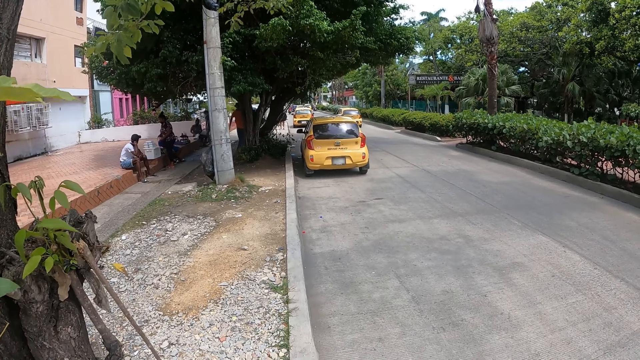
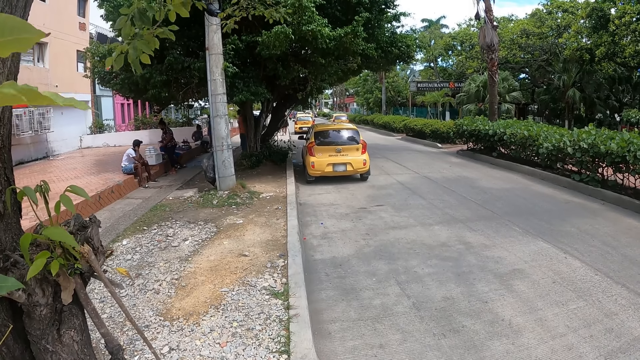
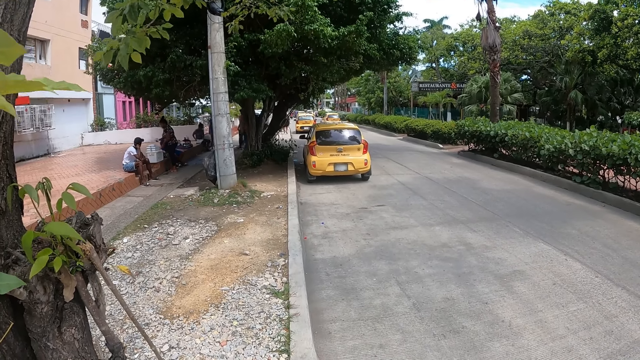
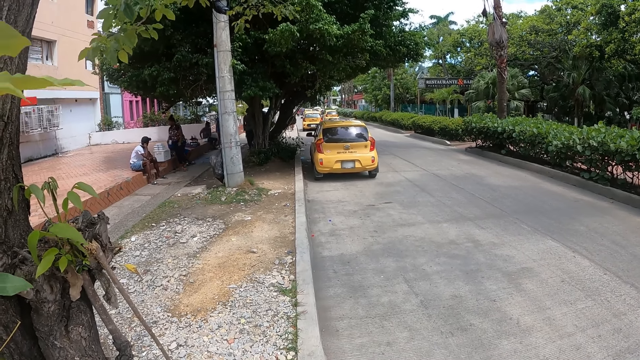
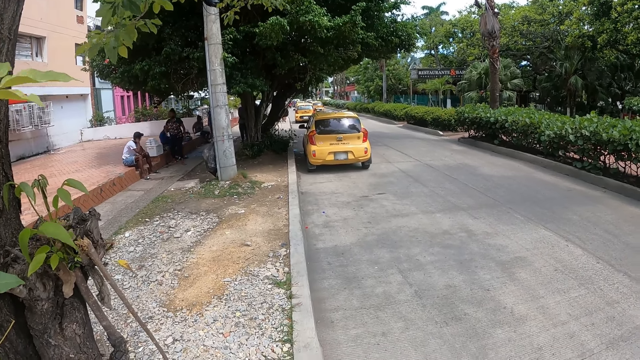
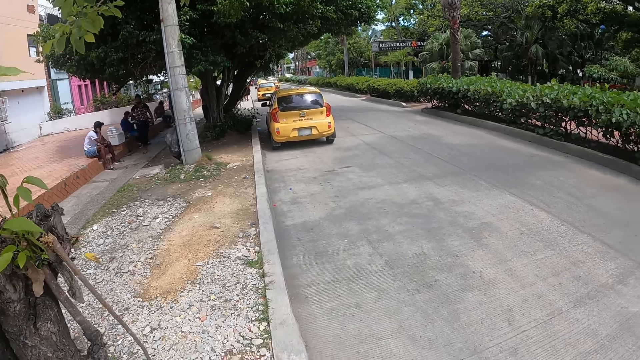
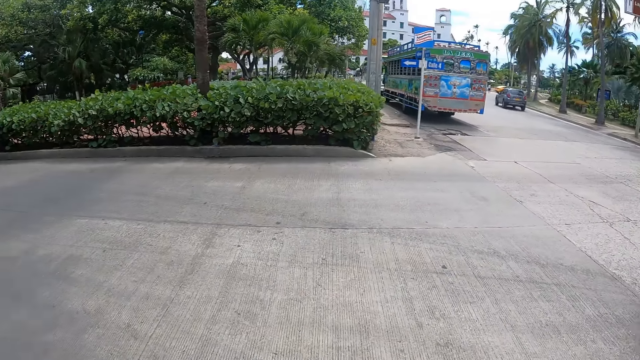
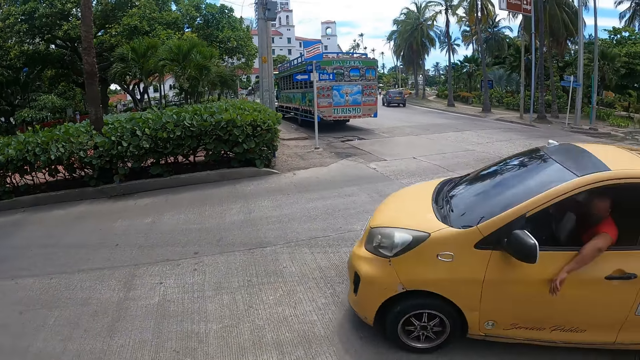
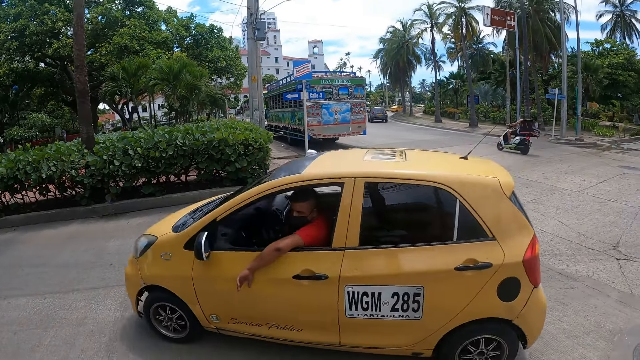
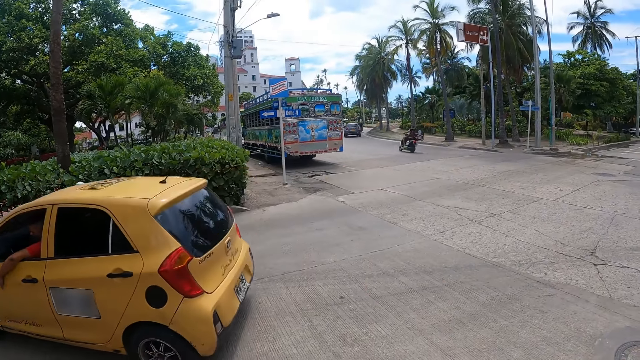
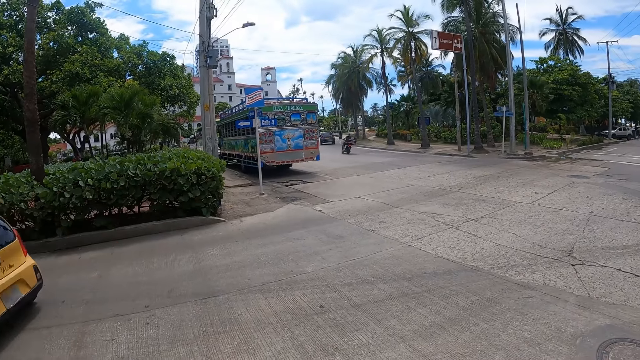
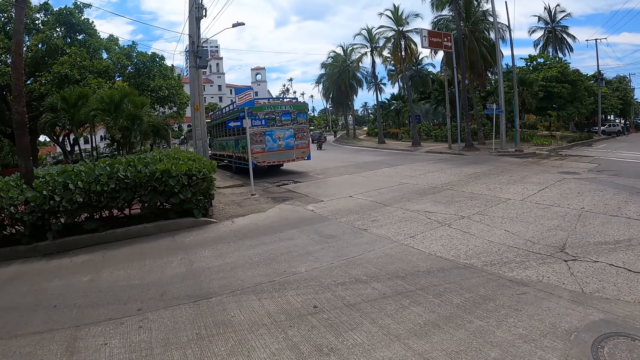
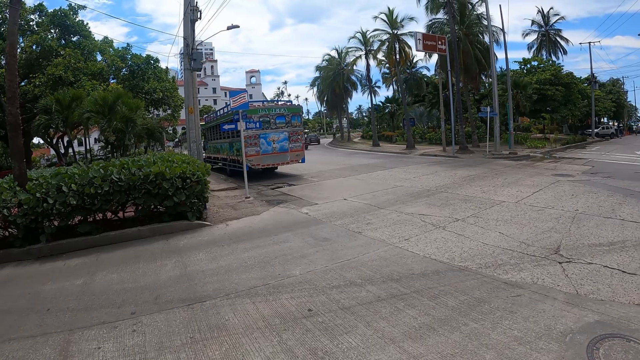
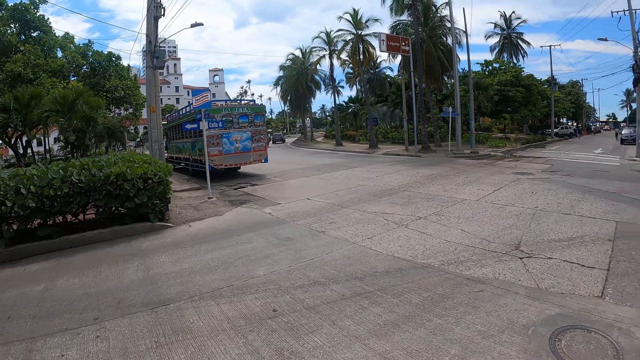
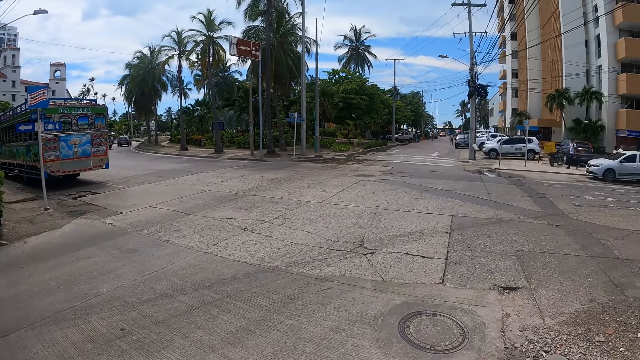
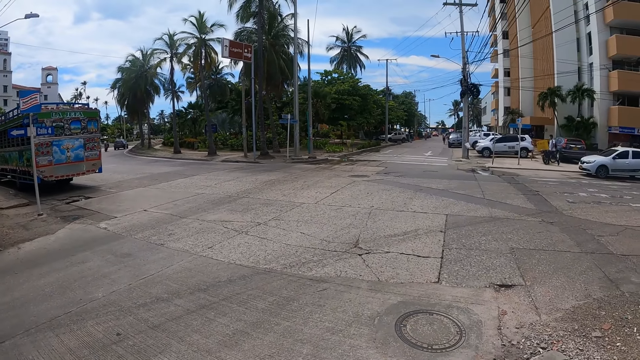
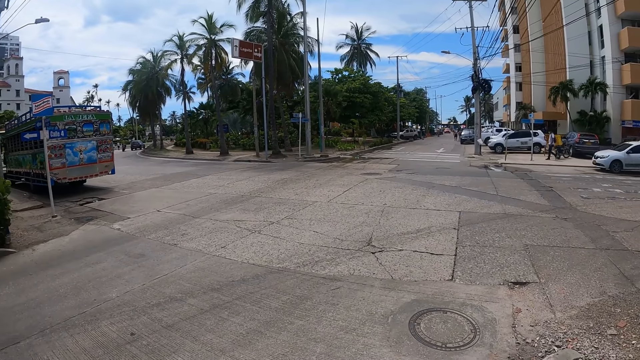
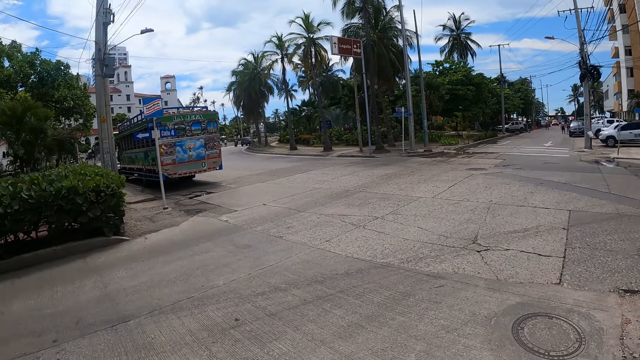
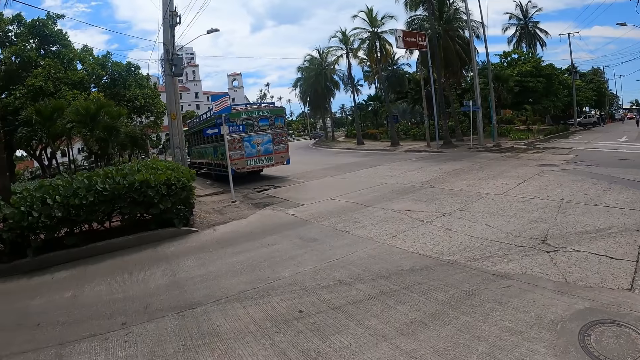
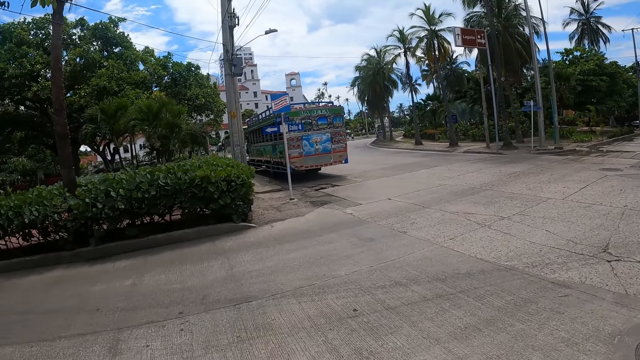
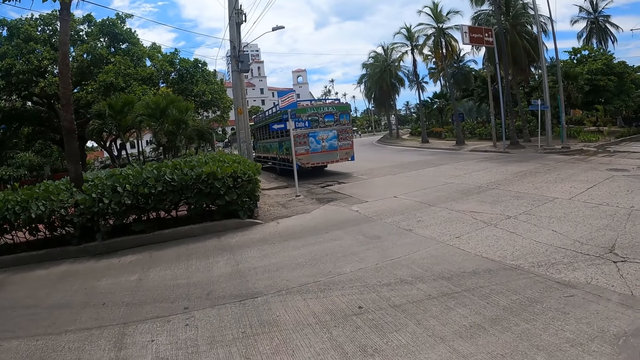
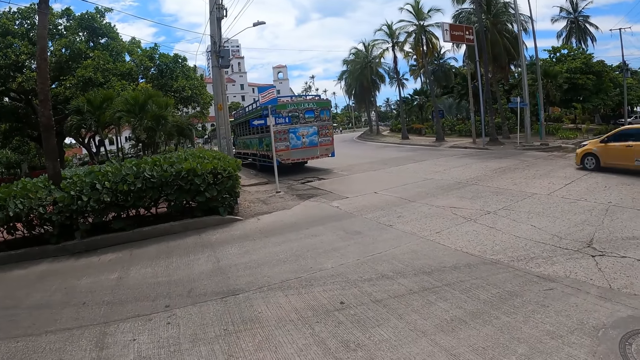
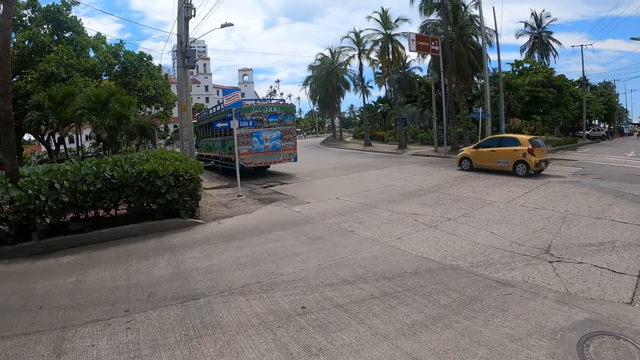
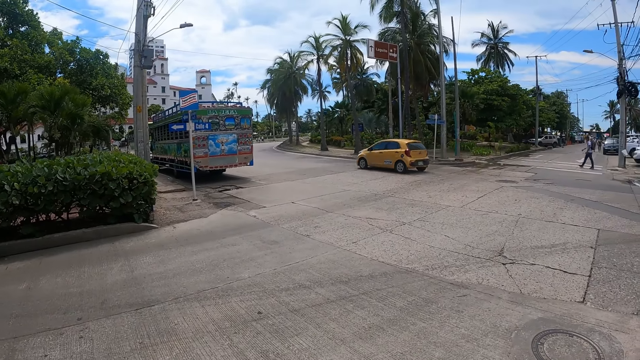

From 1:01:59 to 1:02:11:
The camera wearer looks around a street. They look around.

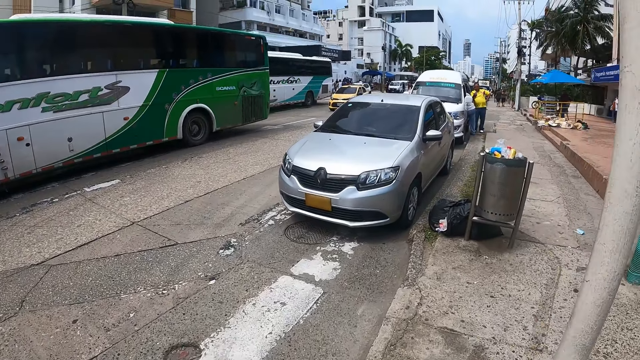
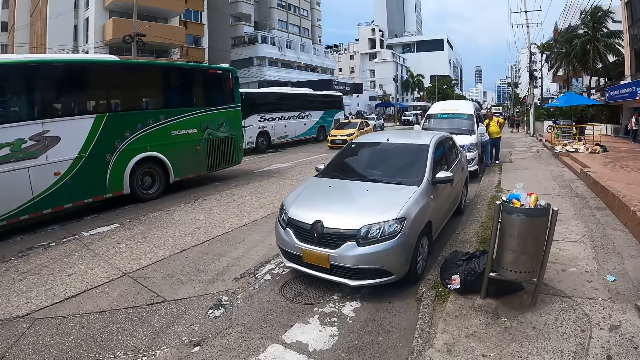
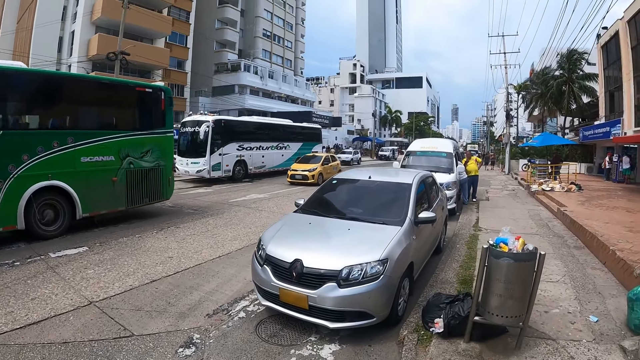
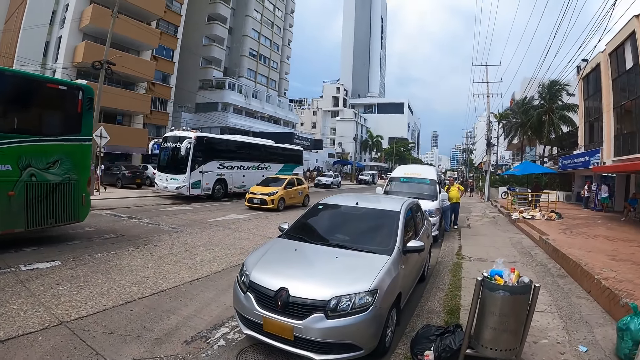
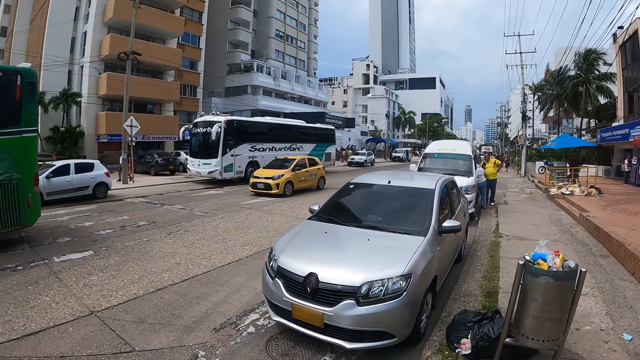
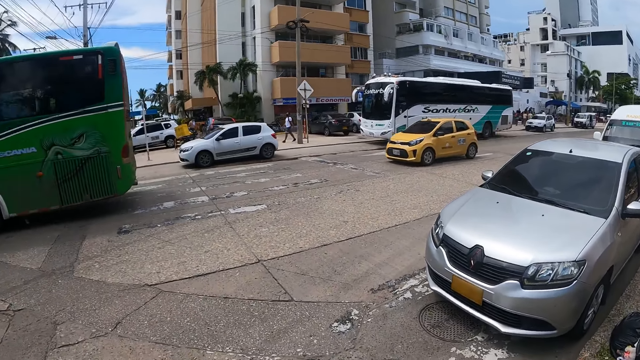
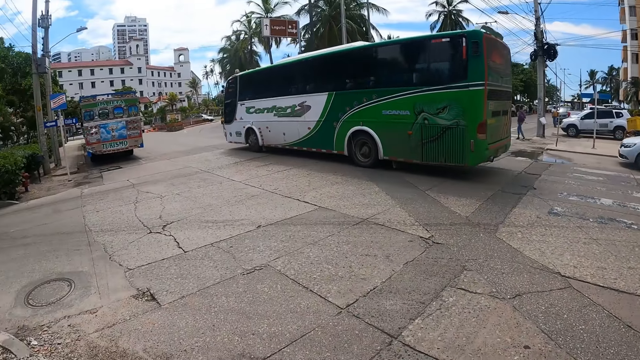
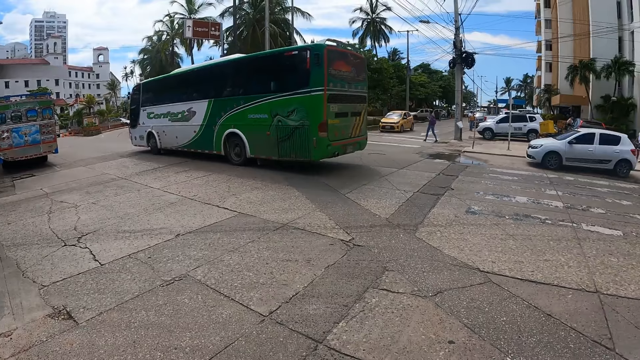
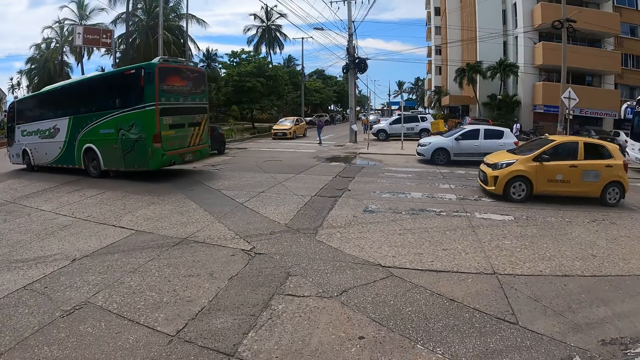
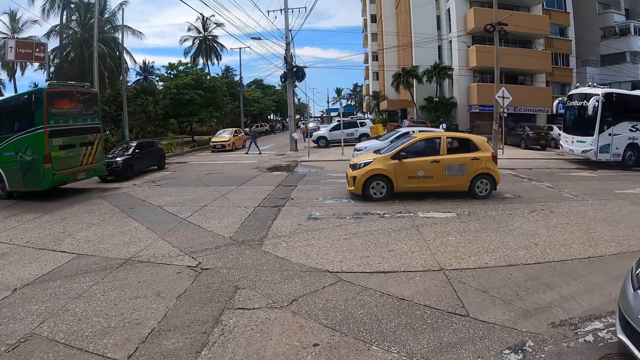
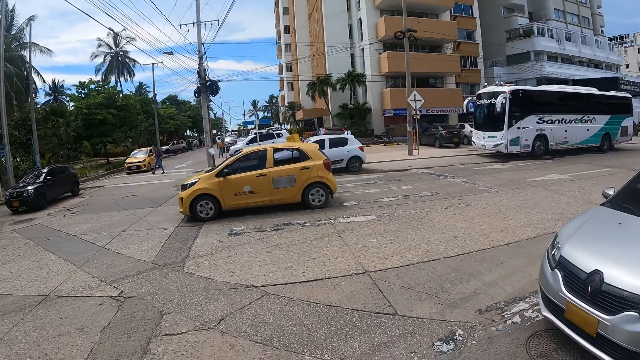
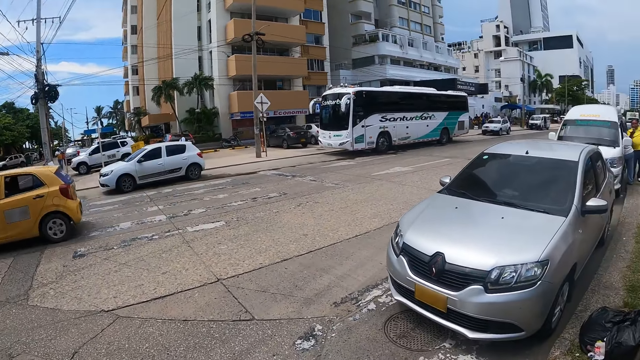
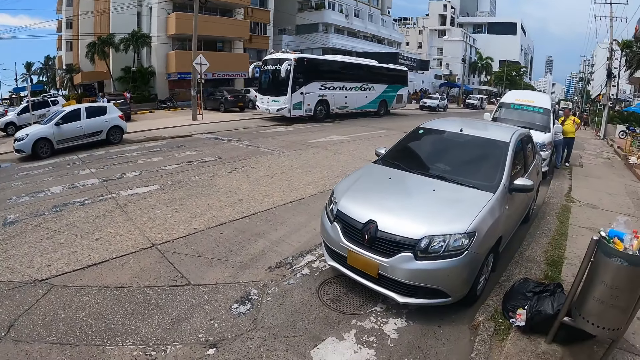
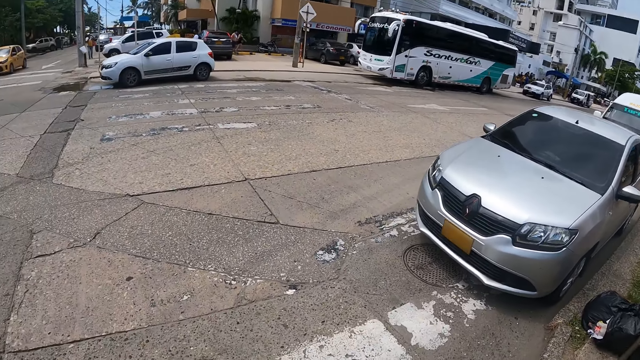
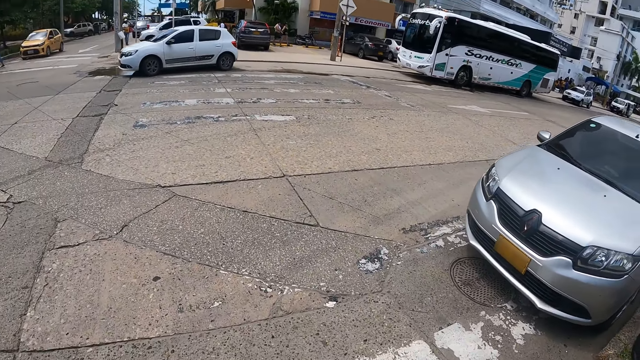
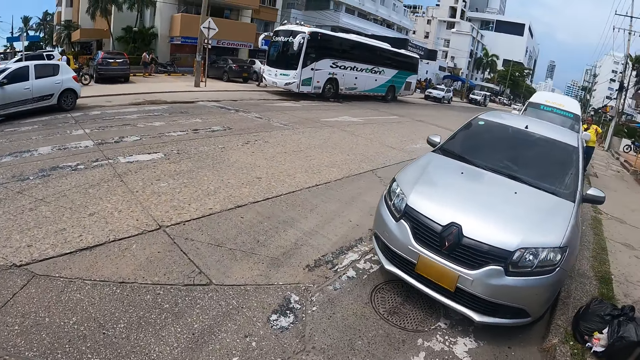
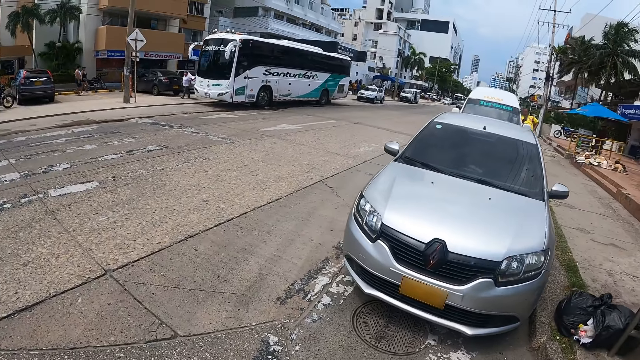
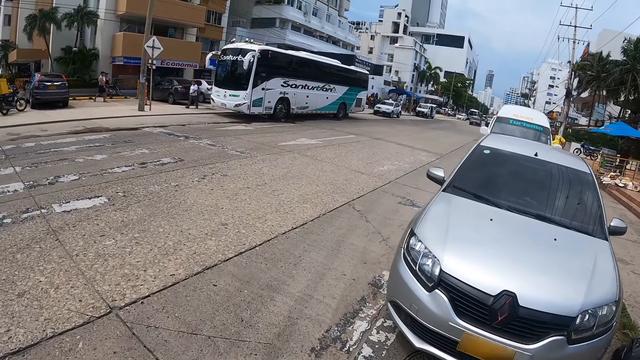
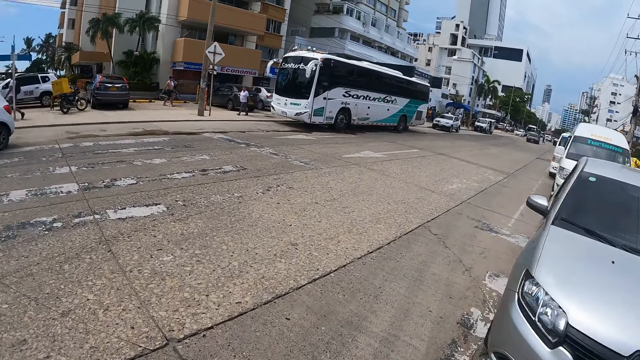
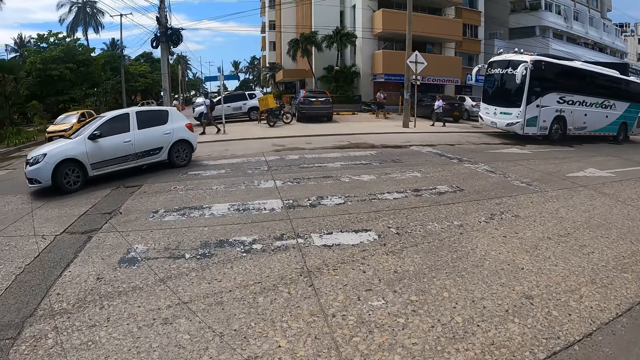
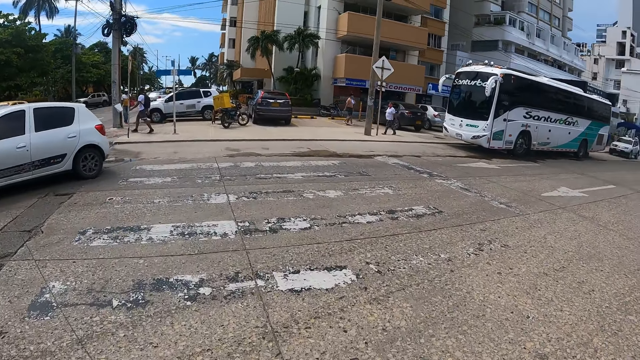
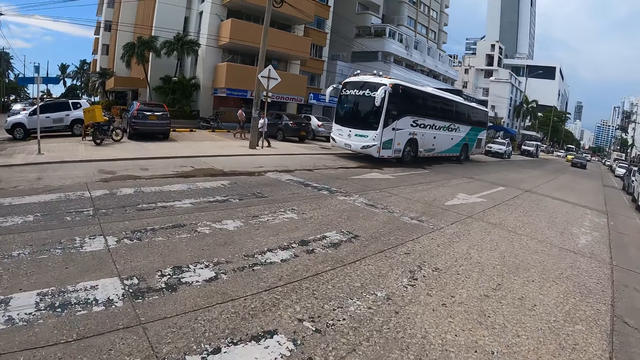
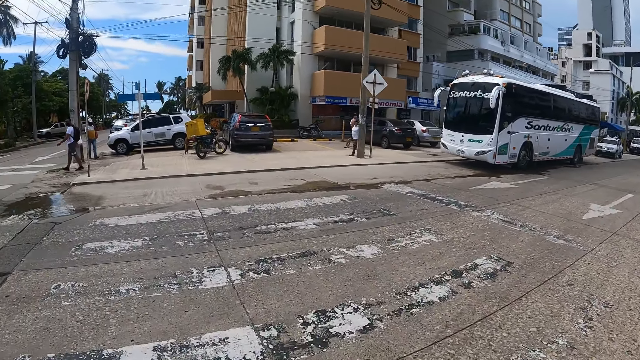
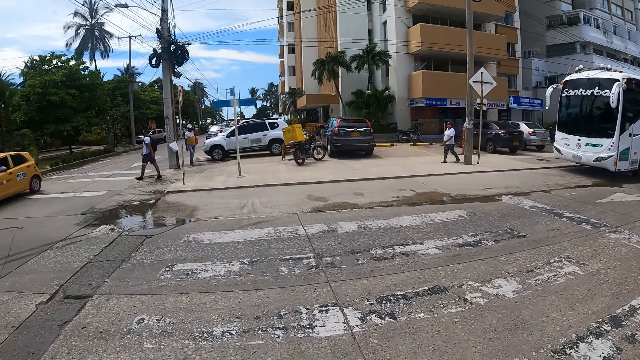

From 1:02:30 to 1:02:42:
The camera wearer looks around a street. They look around. They walk across the street.
